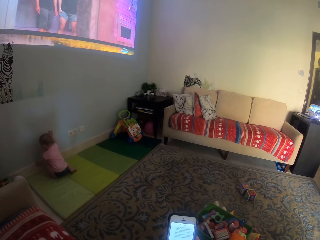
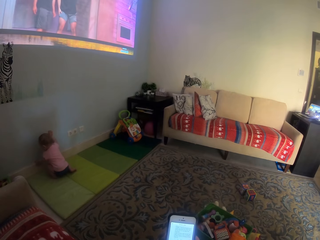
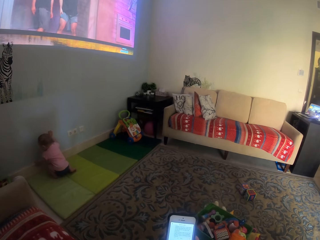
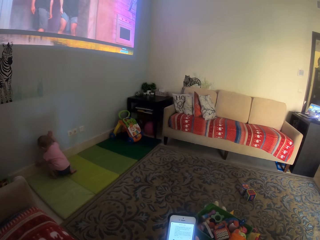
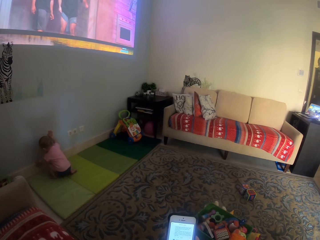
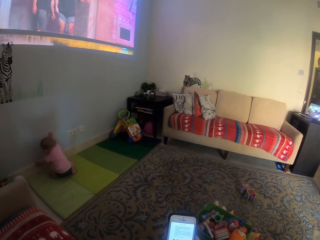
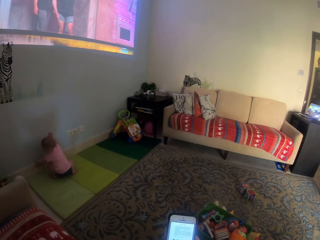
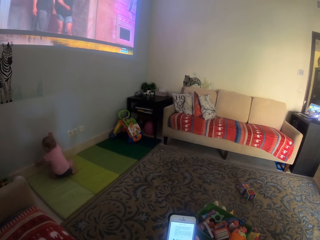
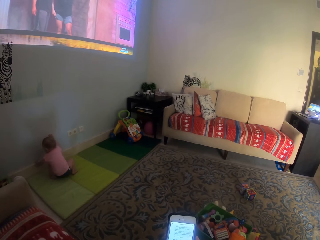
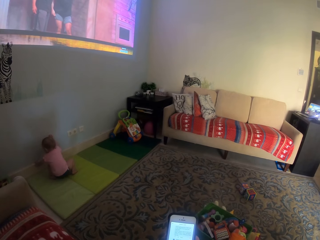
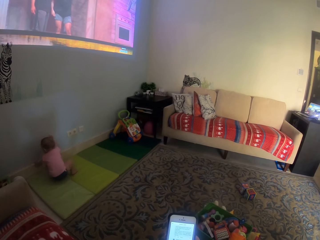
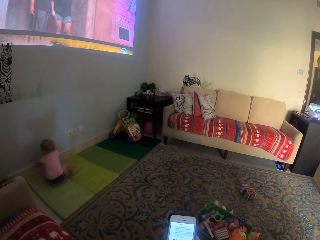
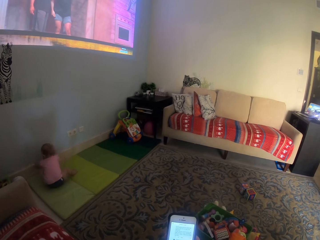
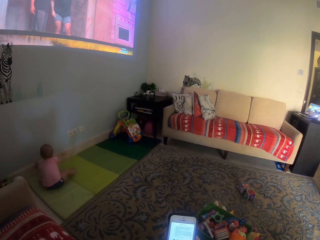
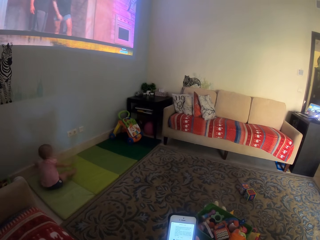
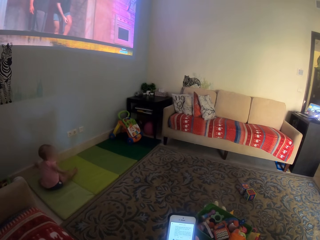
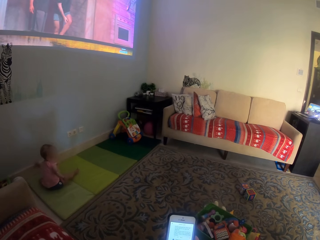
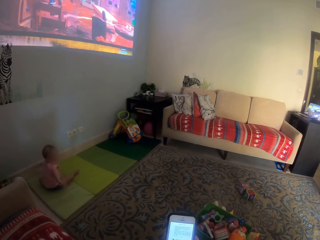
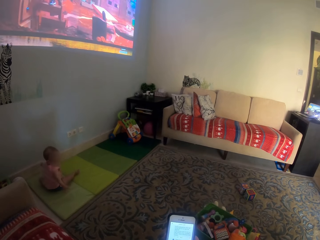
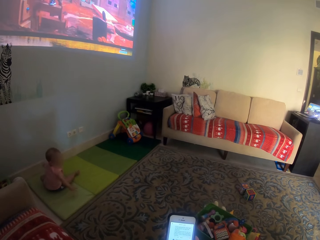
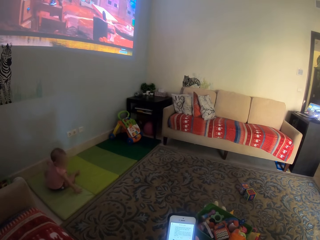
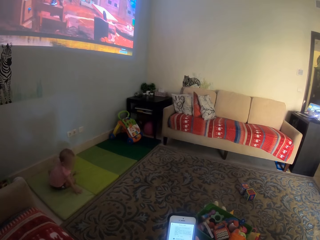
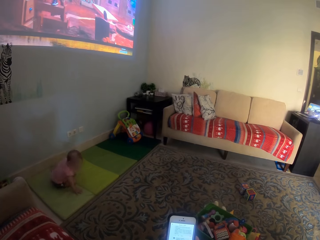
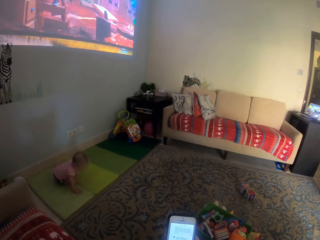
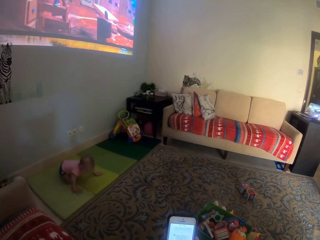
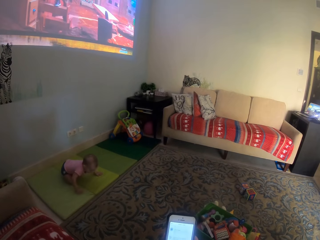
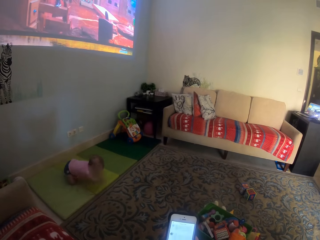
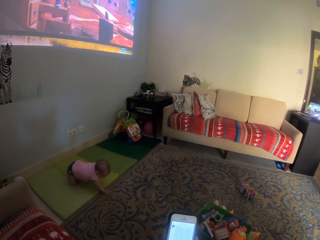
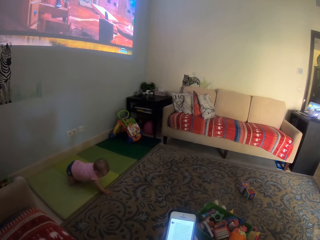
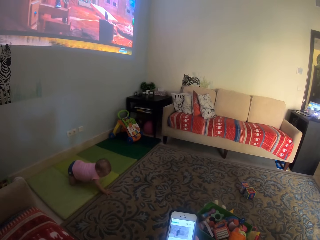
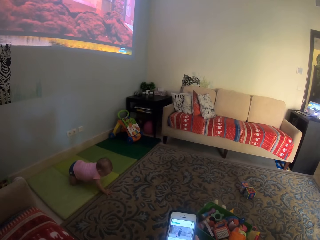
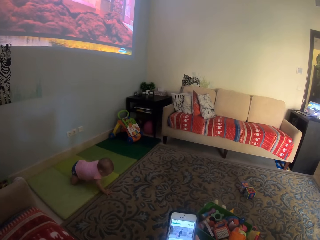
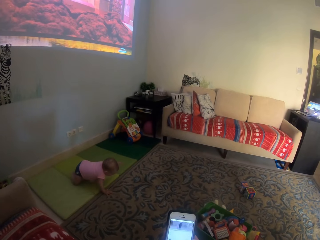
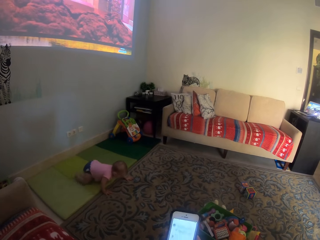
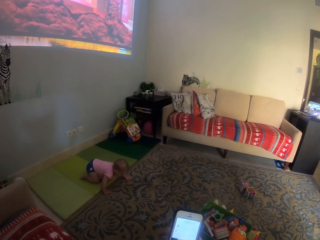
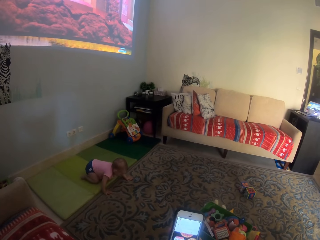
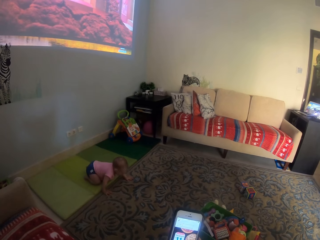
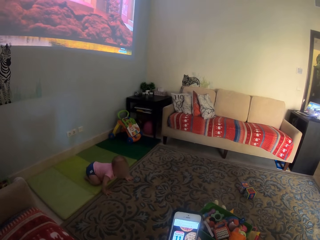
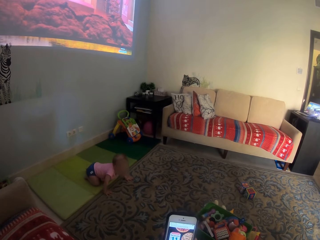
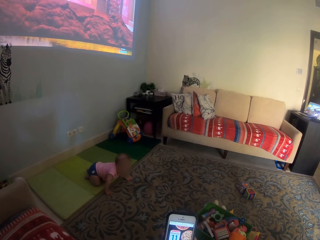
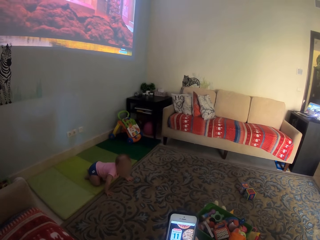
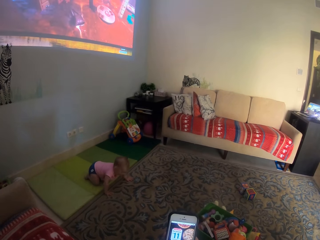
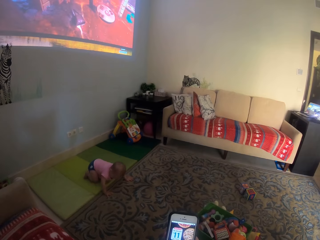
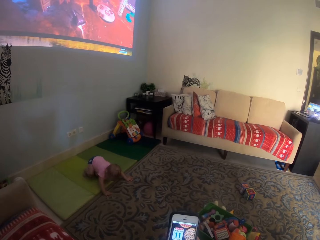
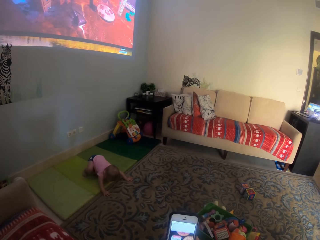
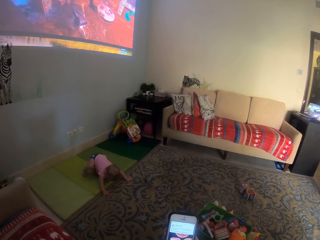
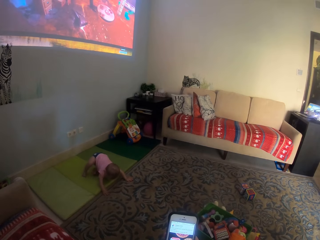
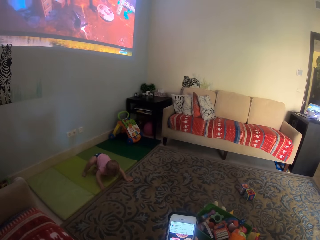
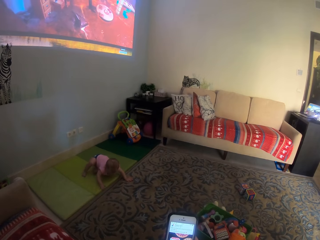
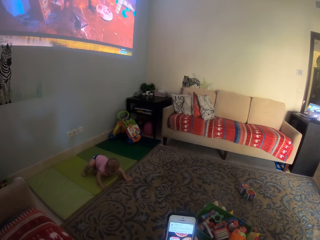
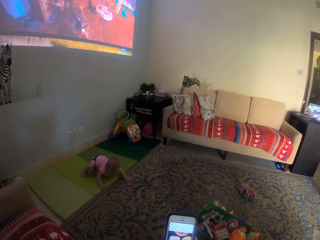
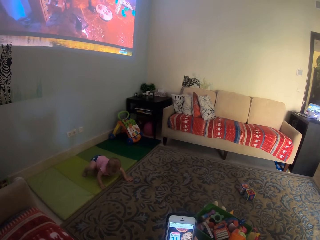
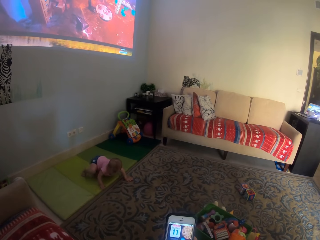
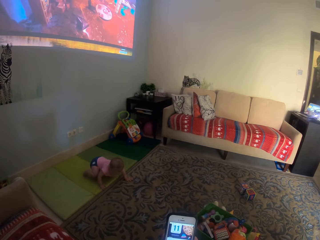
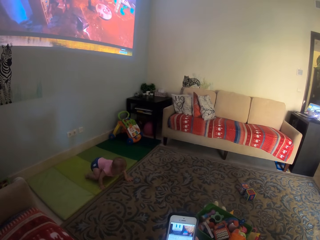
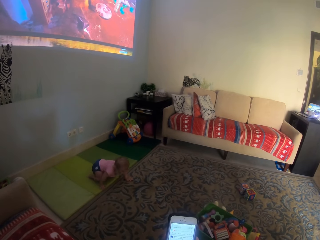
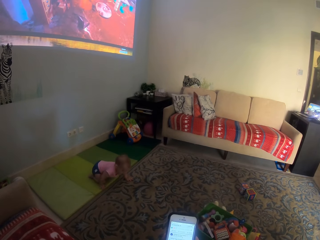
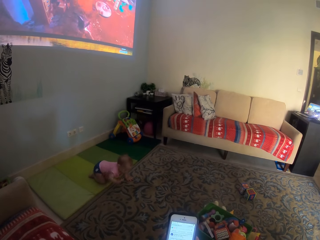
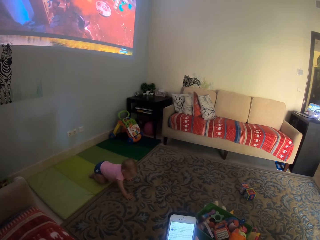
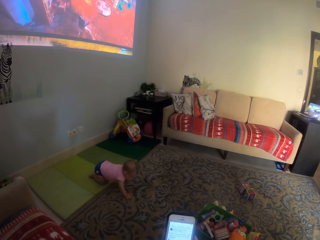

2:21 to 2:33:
A child sits down and crawls on the floor.

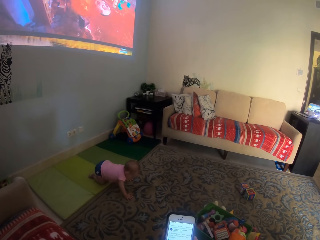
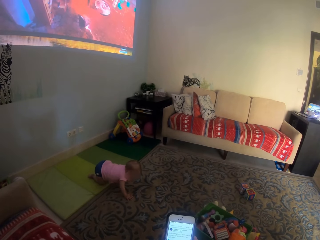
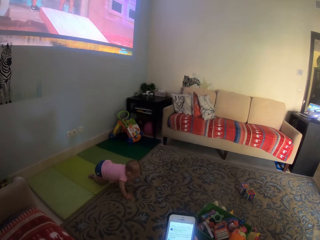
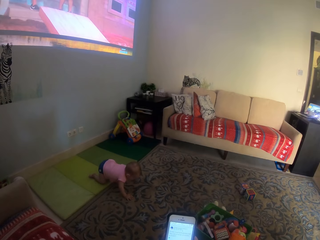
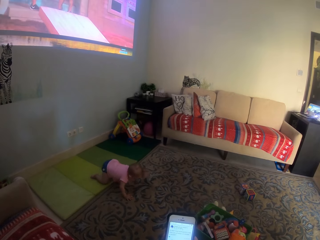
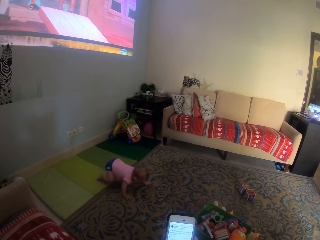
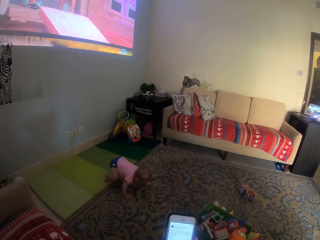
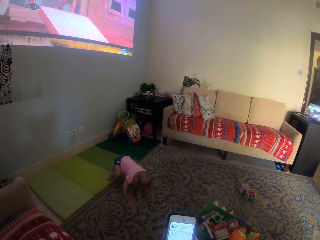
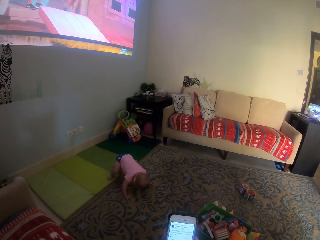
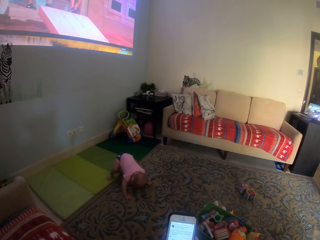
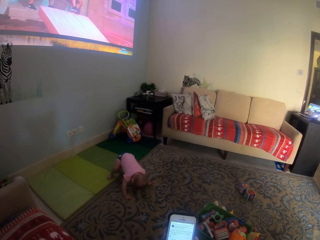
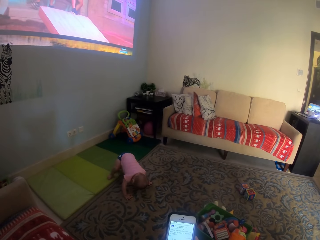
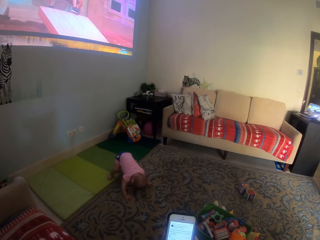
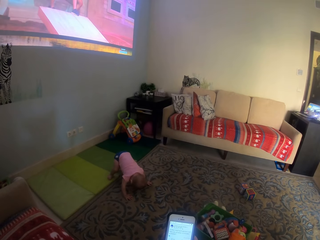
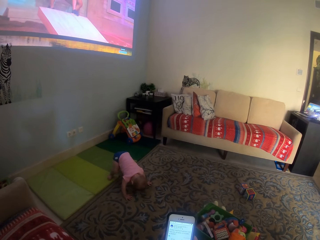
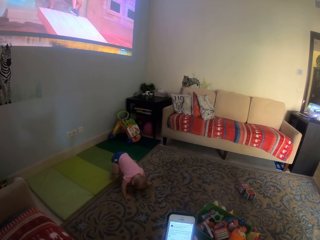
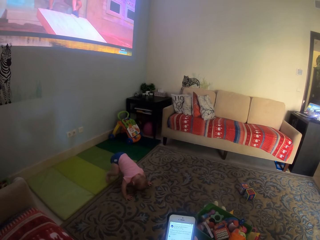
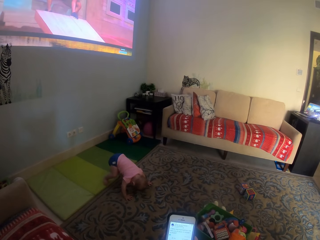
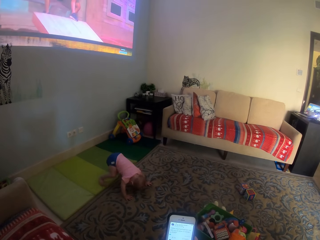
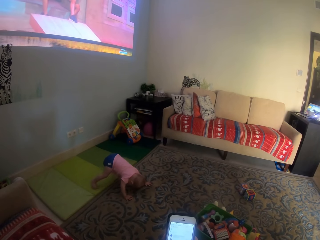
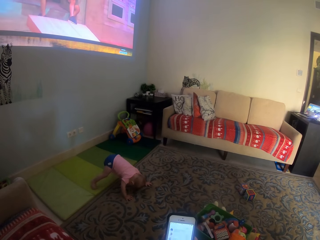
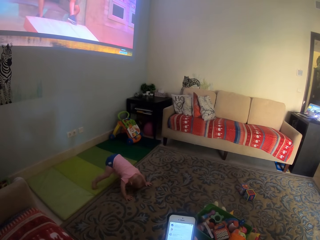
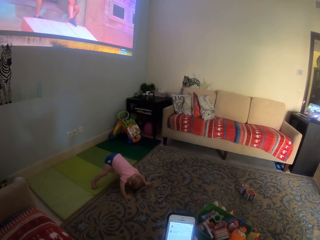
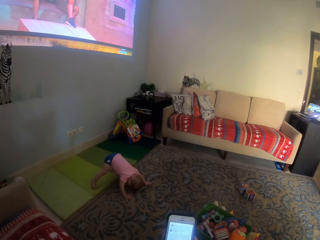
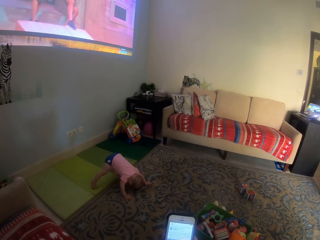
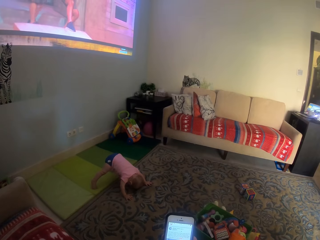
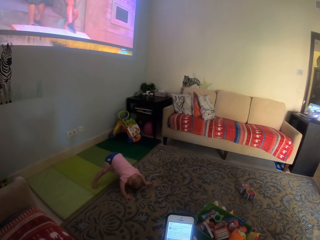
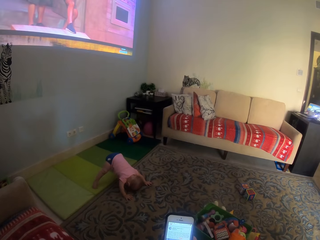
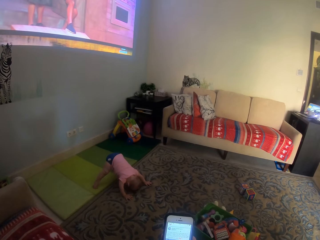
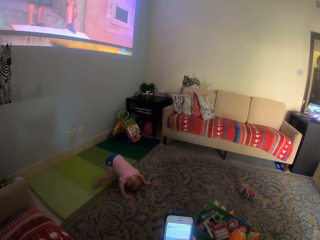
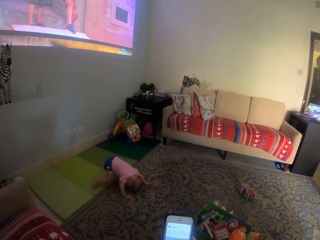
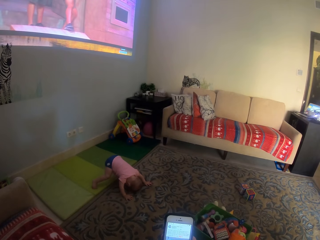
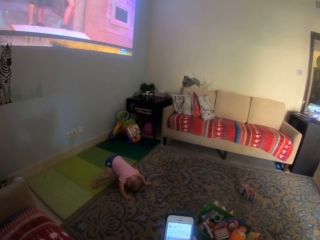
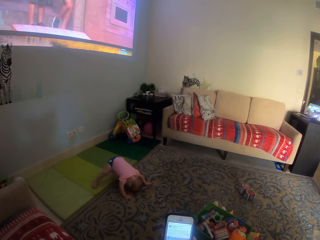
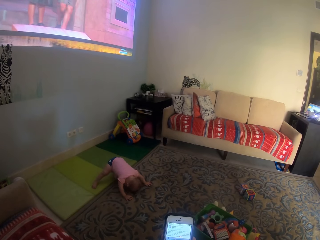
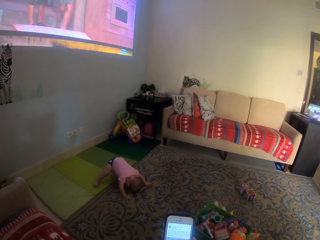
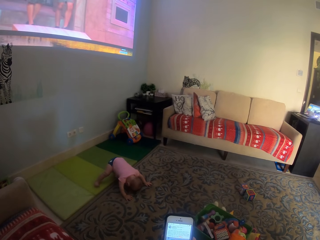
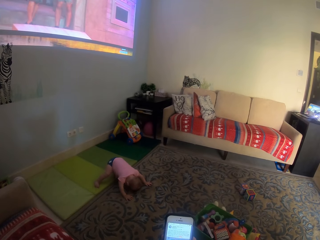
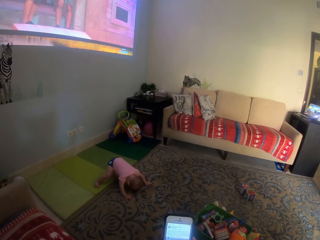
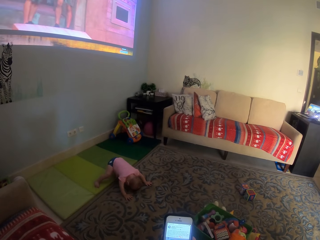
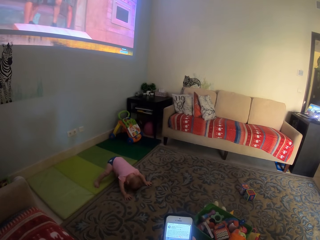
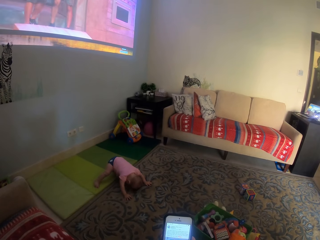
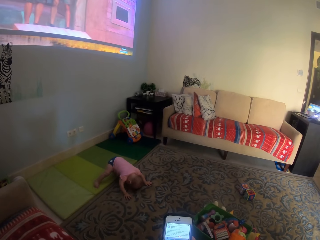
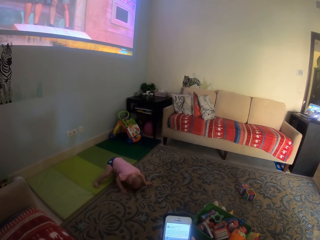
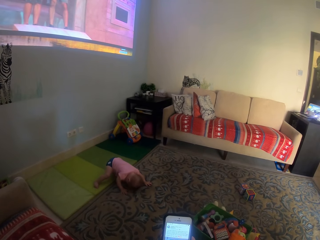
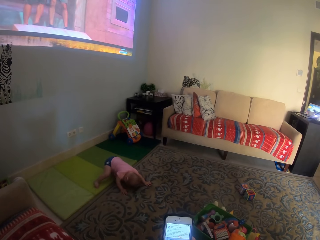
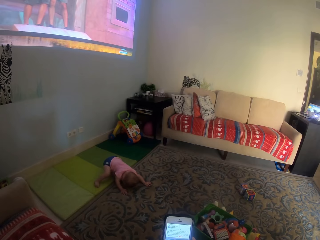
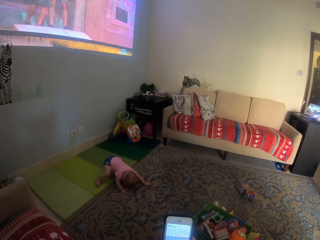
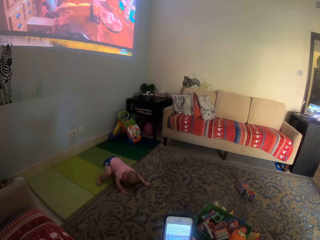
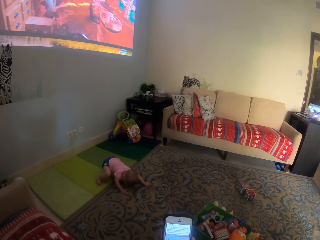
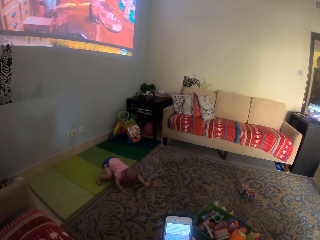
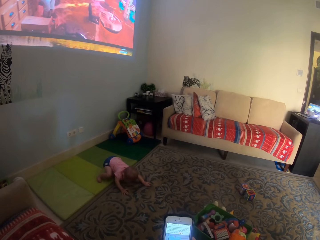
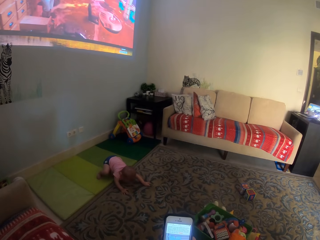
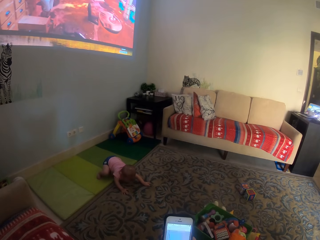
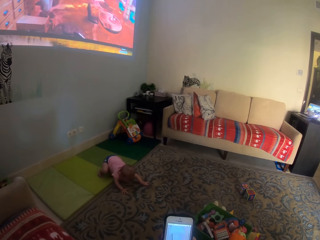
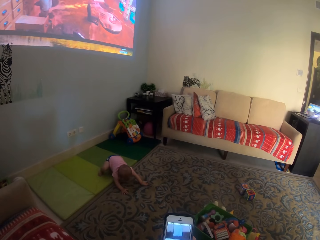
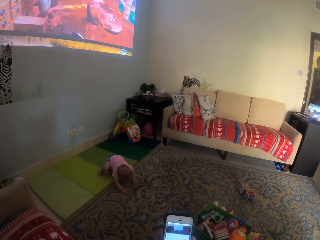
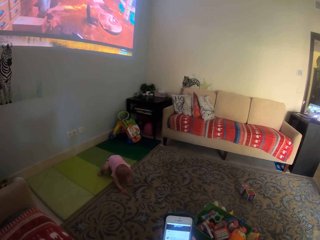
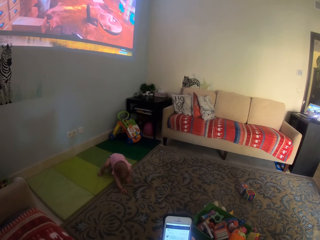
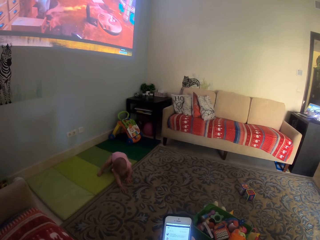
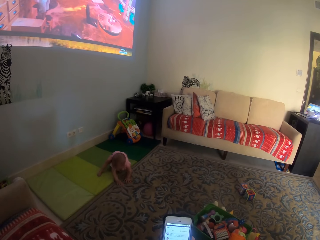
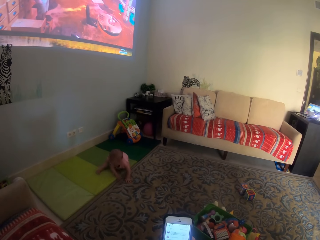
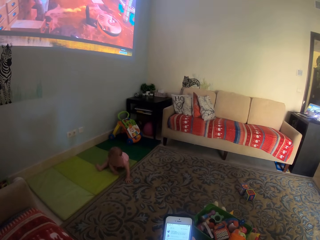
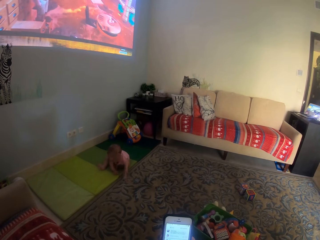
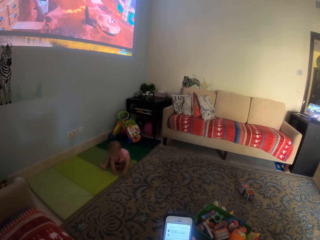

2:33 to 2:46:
A child plays on the floor. The camera wearer operates the phone. The child sits down.
